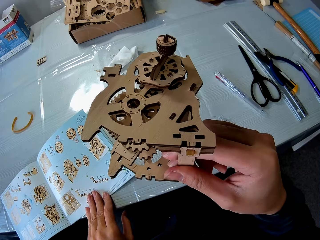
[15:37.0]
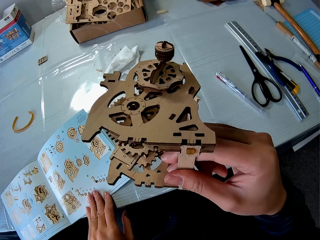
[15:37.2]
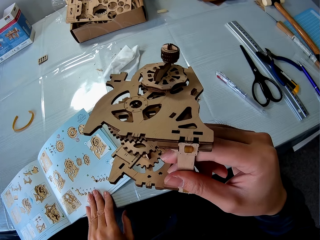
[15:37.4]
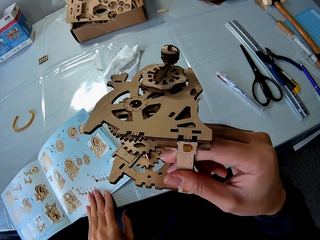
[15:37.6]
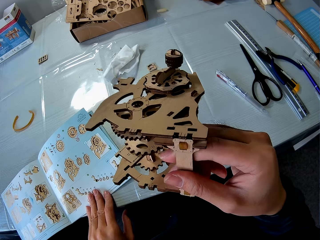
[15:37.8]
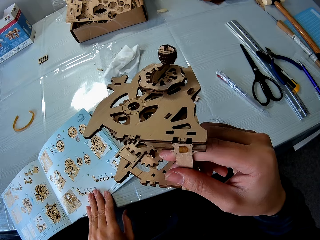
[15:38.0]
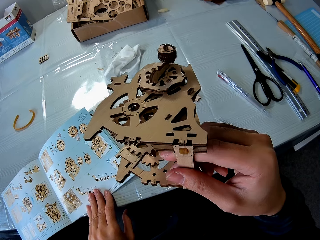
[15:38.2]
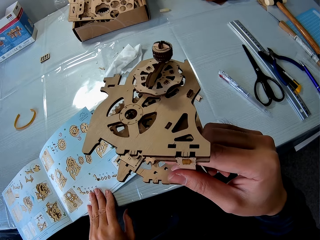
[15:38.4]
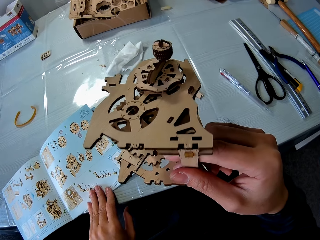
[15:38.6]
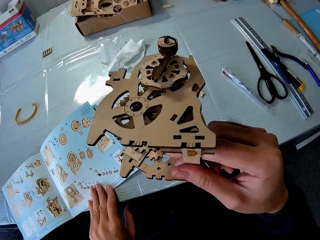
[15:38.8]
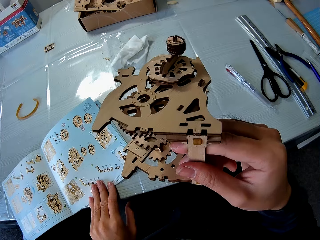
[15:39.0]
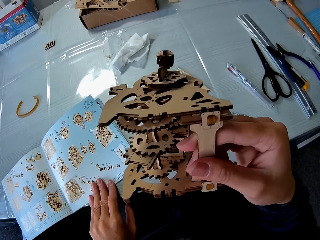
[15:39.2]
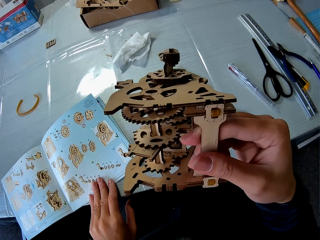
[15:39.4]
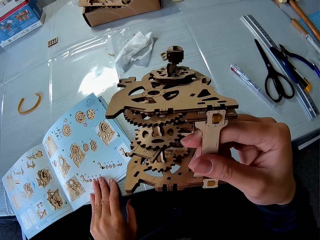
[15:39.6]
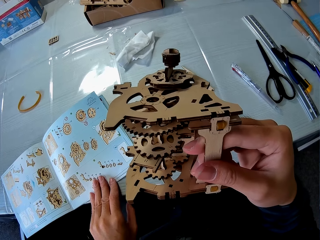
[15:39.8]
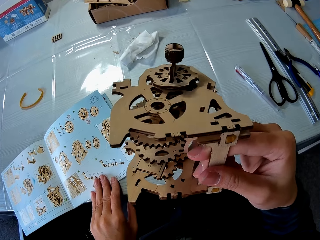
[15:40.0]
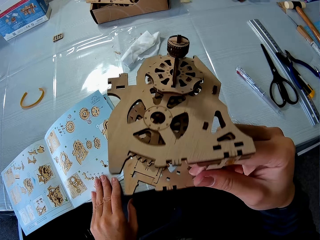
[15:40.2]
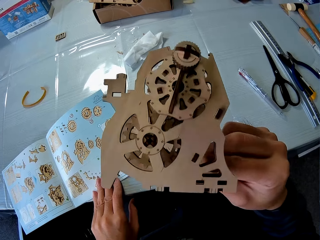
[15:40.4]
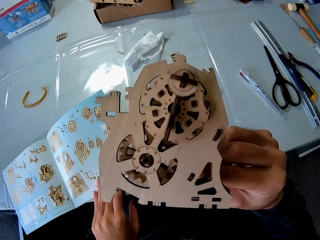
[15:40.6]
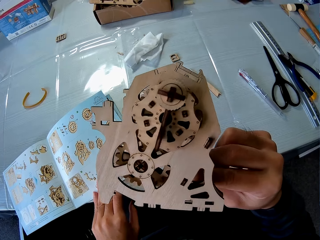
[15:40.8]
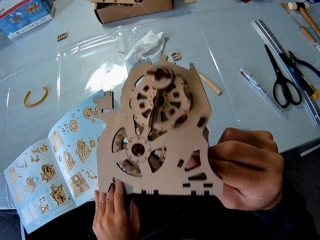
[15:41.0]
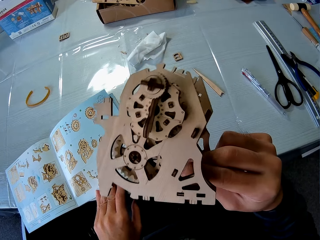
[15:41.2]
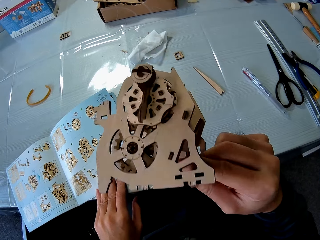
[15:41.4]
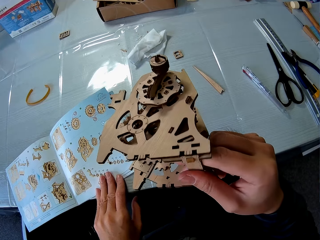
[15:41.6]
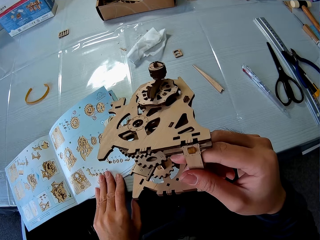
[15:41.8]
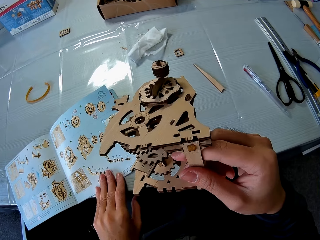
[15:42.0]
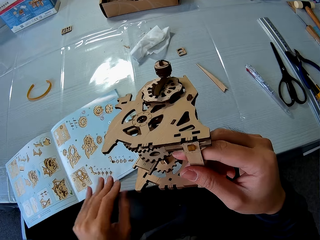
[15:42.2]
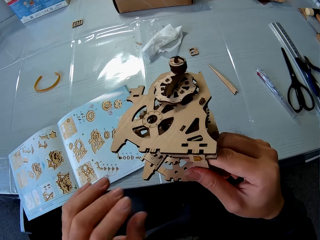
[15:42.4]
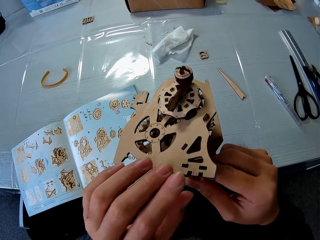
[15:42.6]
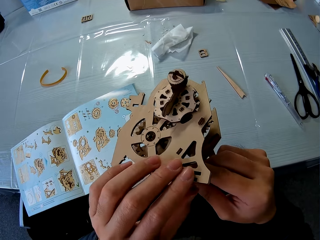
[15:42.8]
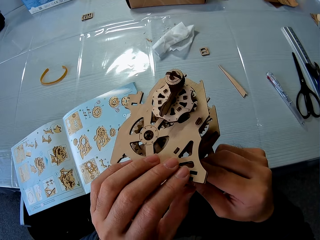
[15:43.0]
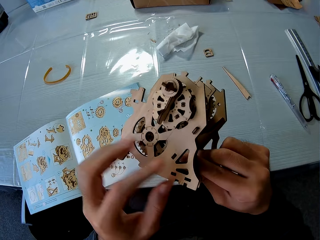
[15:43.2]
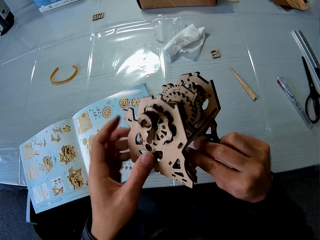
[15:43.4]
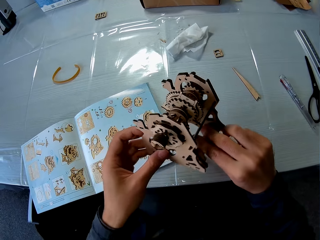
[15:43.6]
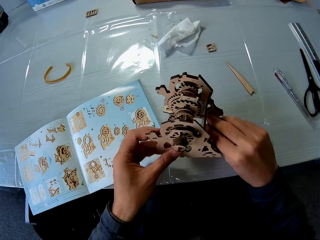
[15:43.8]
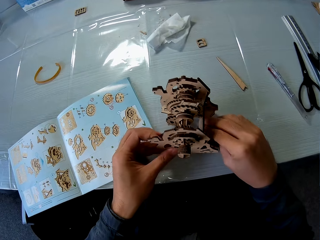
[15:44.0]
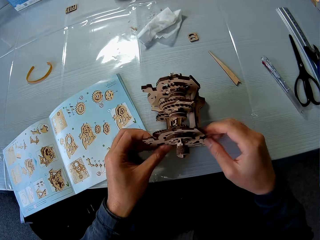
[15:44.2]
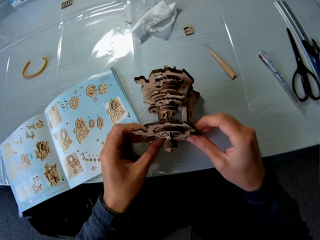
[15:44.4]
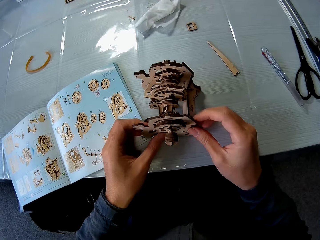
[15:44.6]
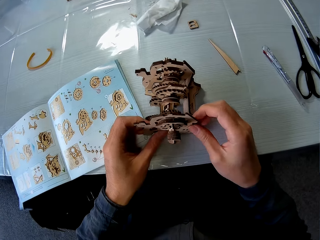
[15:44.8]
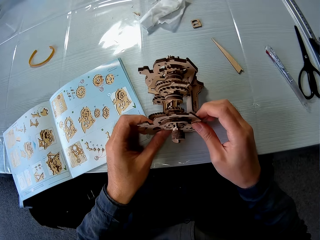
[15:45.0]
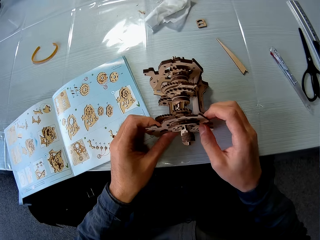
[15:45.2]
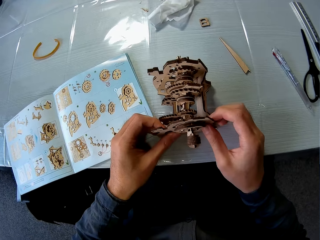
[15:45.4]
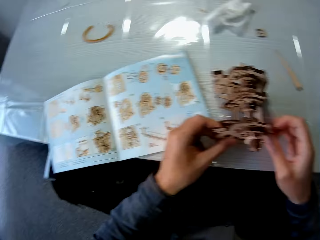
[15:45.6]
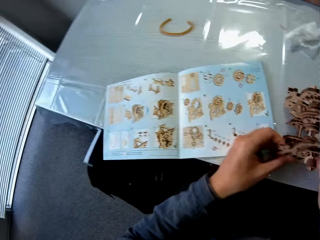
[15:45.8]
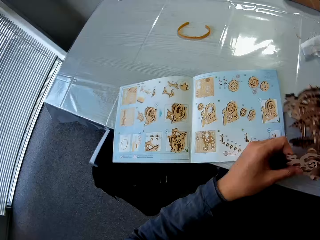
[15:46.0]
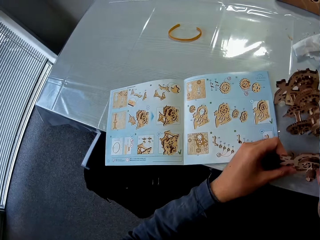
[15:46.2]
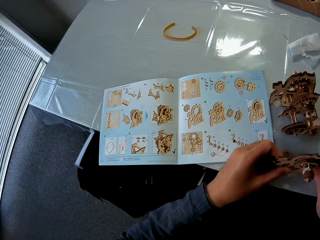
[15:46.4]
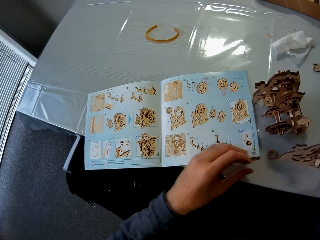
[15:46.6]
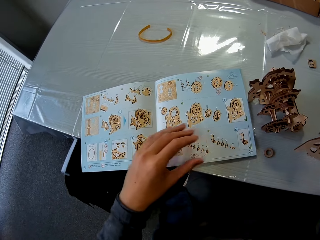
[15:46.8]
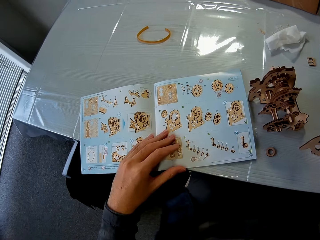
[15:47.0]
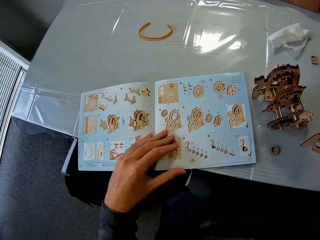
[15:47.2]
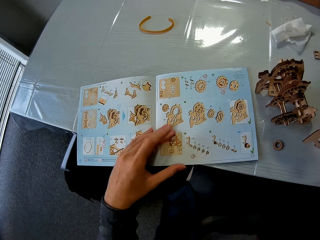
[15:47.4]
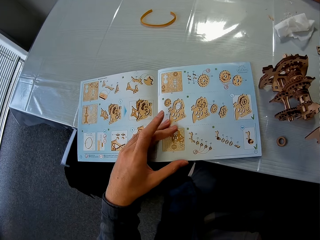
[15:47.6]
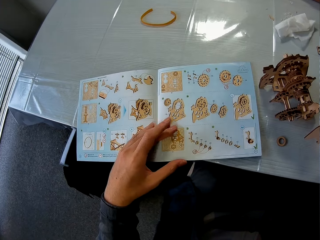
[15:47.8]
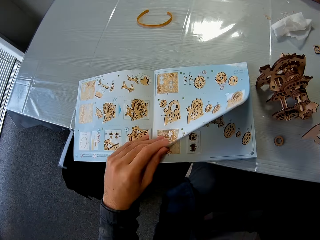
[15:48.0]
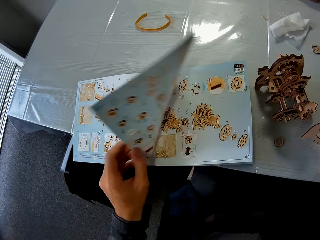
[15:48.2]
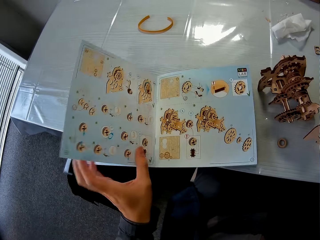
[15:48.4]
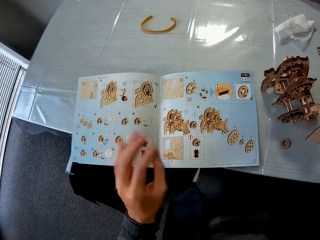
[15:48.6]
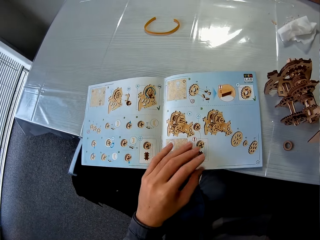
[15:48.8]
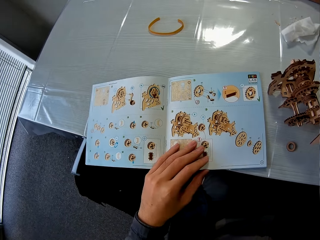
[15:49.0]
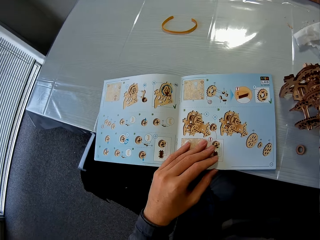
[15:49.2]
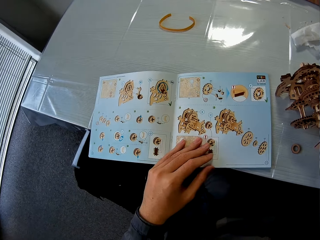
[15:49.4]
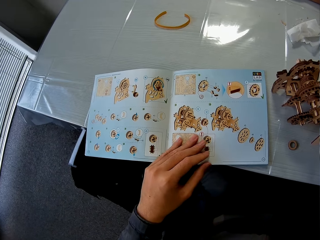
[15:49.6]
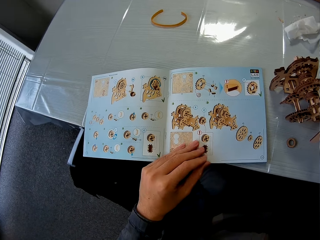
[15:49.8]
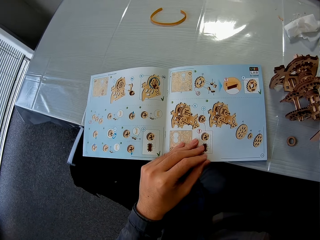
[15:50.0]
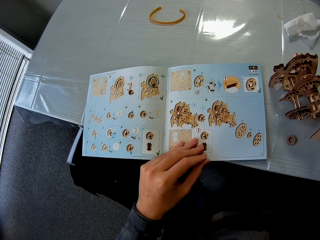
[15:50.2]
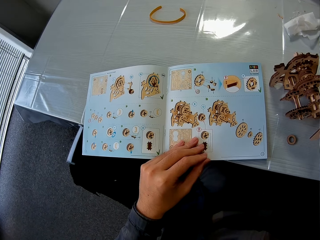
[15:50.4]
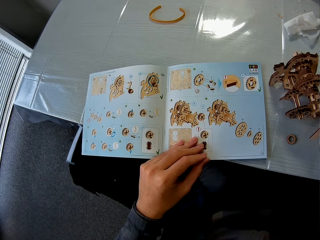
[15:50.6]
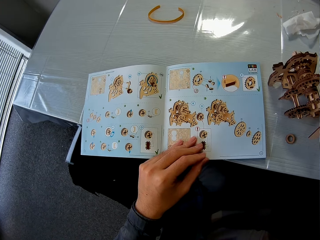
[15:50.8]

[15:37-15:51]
The camera wearer holds the stem gear with both hands. They place the gear box on the table. They remove a part of the gear box. They study the manual. They hold the book. They flip a page of the manual book.

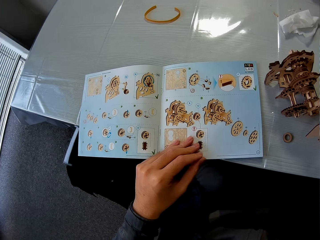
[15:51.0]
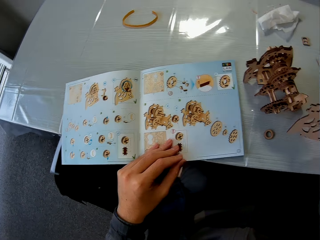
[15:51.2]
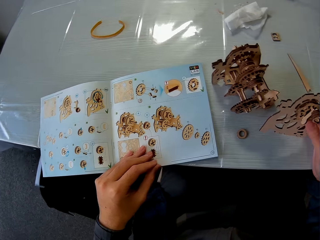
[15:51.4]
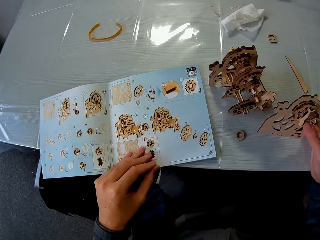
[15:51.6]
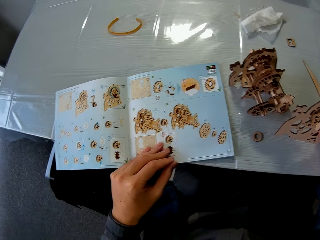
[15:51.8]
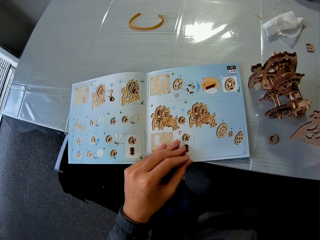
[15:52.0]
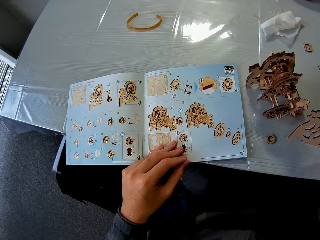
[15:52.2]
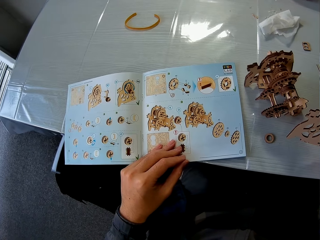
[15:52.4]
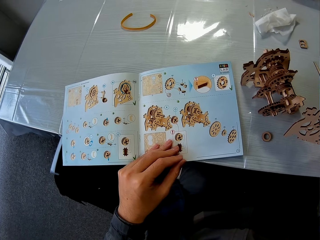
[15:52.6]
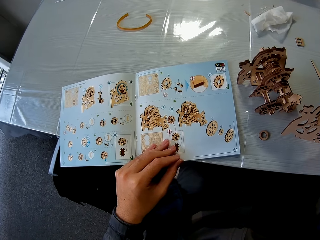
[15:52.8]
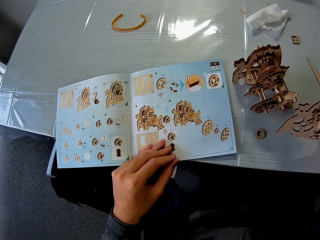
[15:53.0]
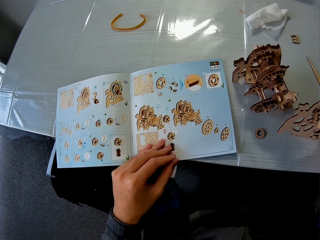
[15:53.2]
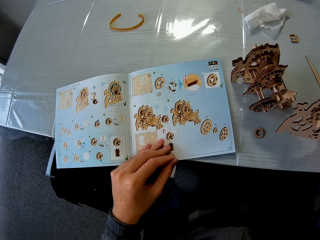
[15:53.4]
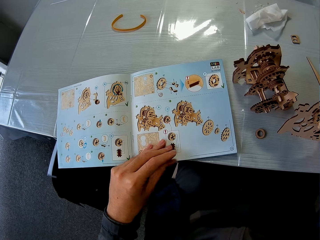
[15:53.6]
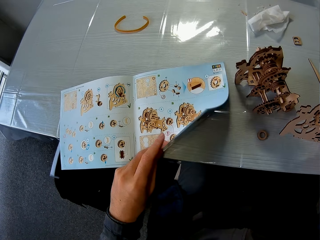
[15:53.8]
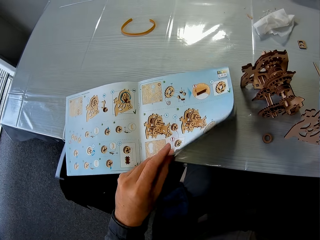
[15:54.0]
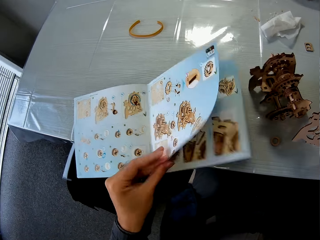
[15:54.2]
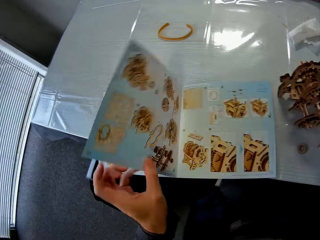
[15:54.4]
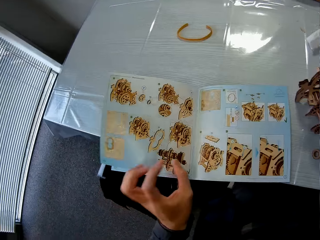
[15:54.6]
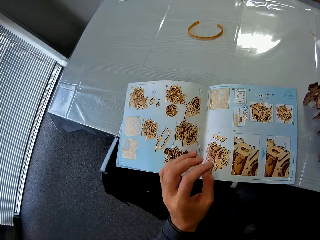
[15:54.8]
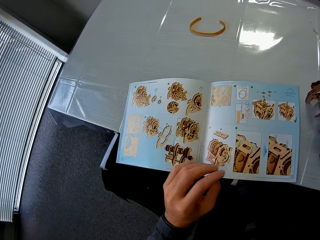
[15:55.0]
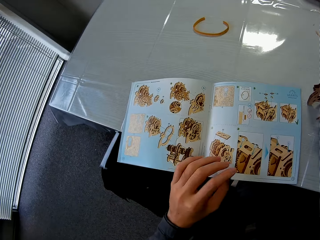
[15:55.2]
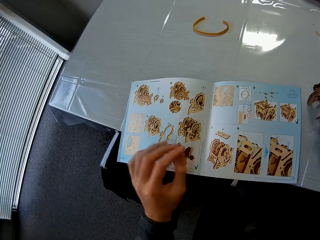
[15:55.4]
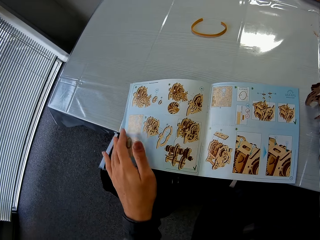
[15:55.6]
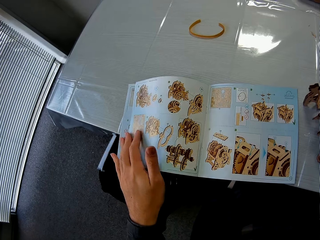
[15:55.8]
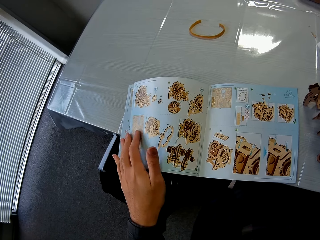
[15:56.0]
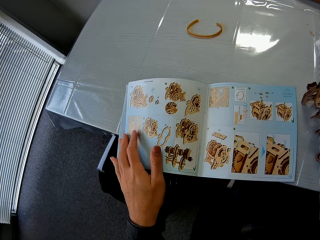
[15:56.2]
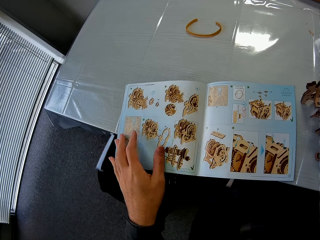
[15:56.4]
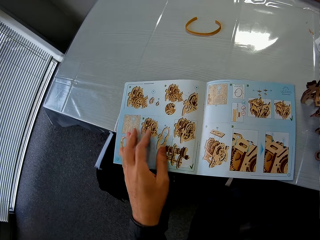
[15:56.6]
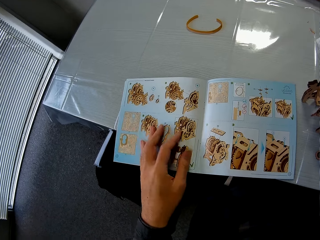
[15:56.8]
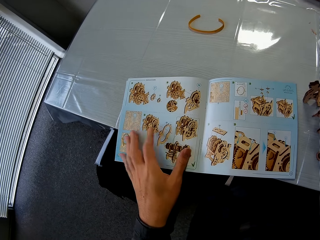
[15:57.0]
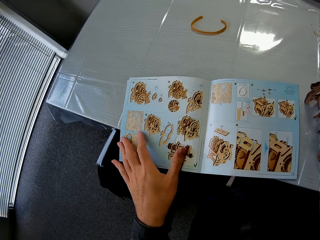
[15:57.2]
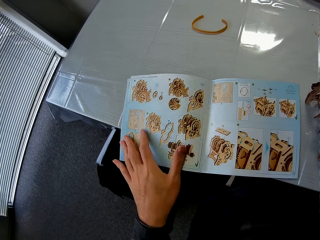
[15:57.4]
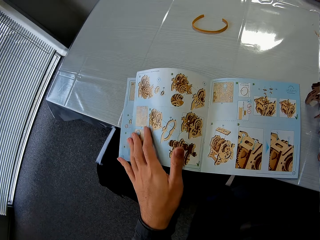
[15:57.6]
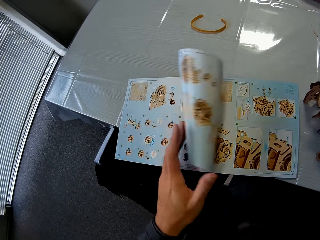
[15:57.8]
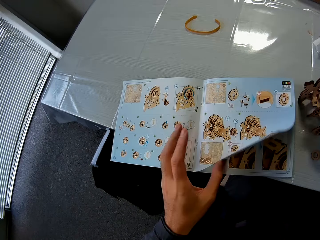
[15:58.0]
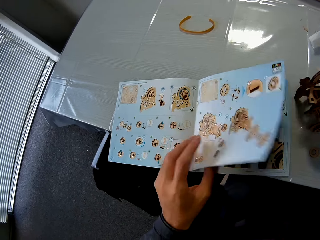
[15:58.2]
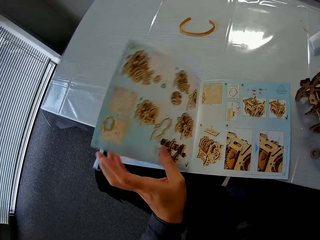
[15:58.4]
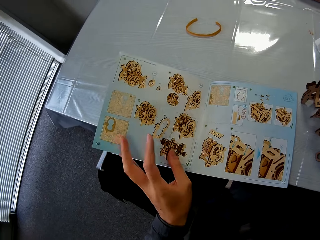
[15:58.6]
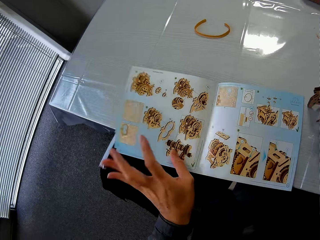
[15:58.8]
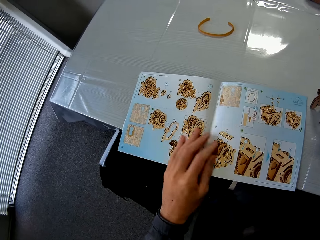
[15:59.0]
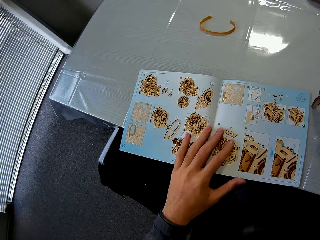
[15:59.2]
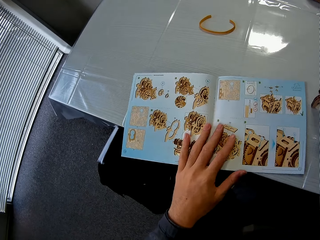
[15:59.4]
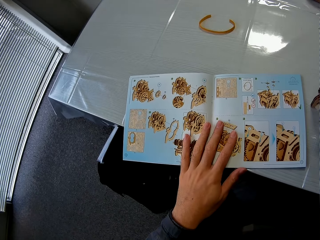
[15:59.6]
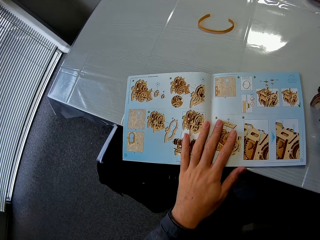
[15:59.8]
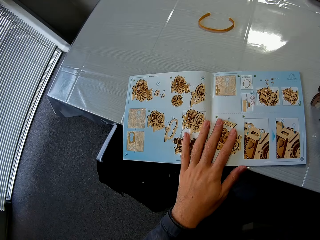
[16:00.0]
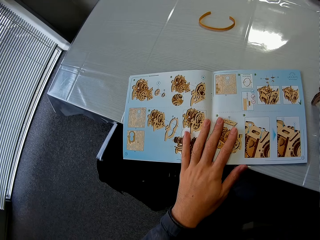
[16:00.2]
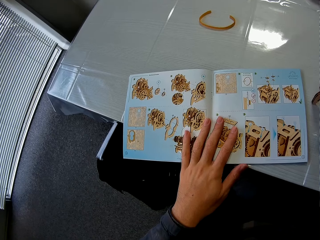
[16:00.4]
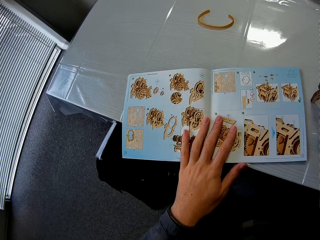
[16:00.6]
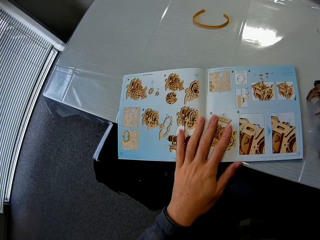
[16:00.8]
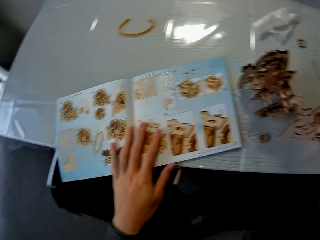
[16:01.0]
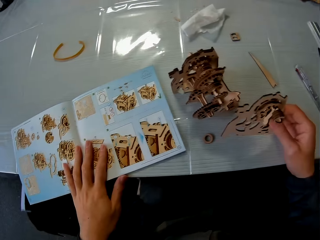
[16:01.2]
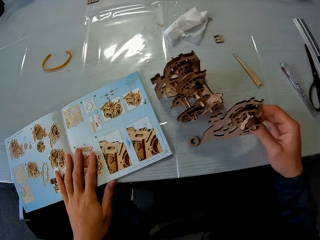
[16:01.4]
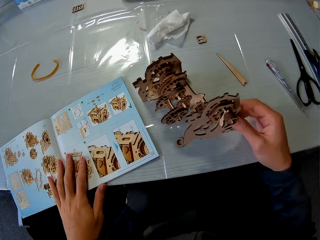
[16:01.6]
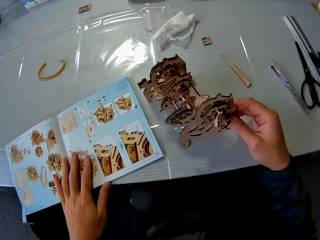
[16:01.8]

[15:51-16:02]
The camera wearer studies the manual. They flip the page of the manual book back and forth. They study the manual.
